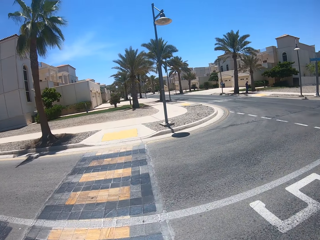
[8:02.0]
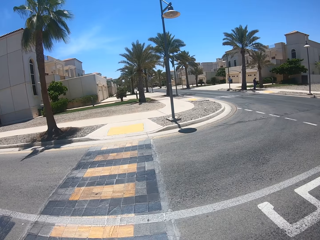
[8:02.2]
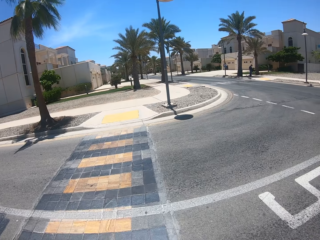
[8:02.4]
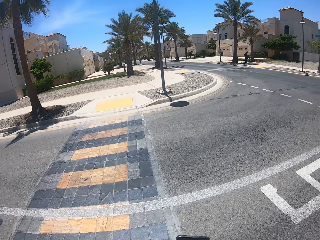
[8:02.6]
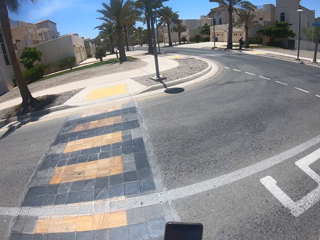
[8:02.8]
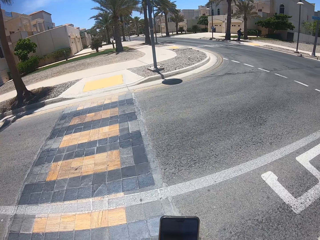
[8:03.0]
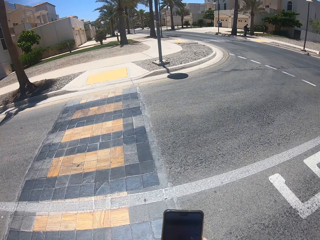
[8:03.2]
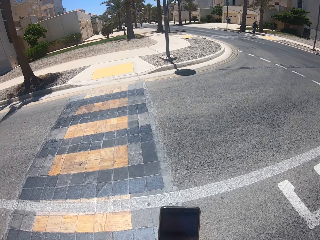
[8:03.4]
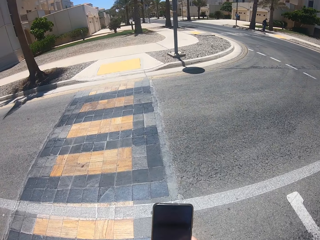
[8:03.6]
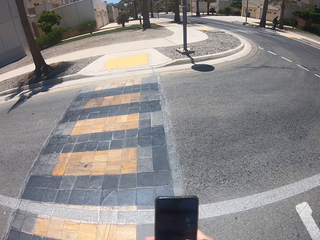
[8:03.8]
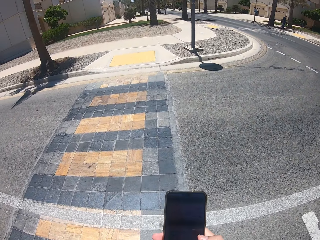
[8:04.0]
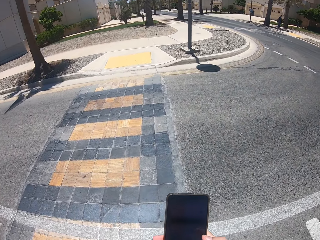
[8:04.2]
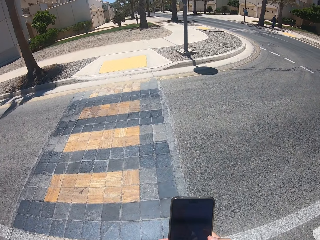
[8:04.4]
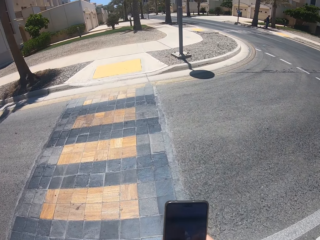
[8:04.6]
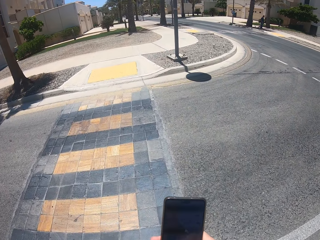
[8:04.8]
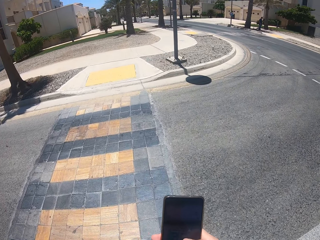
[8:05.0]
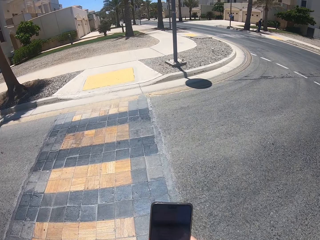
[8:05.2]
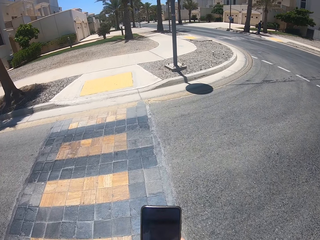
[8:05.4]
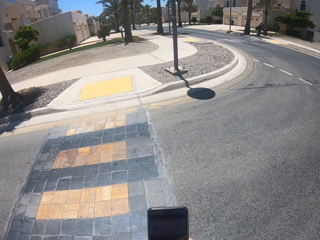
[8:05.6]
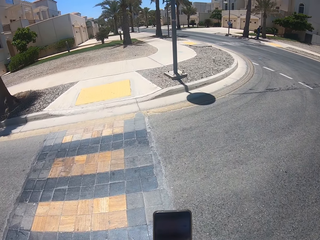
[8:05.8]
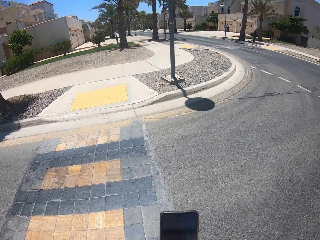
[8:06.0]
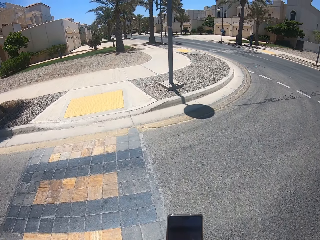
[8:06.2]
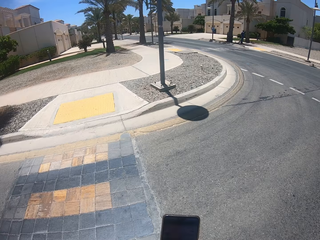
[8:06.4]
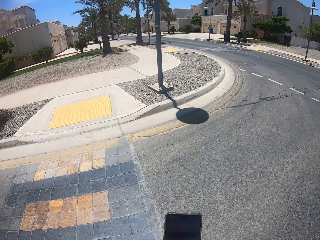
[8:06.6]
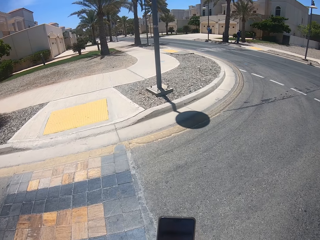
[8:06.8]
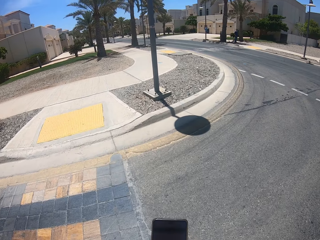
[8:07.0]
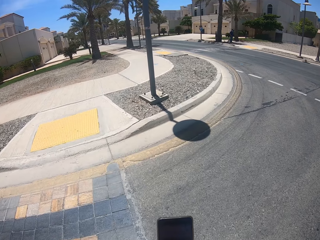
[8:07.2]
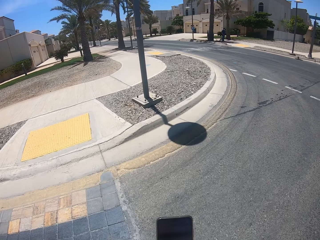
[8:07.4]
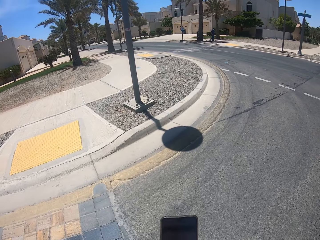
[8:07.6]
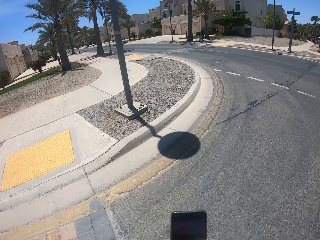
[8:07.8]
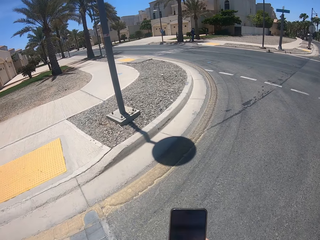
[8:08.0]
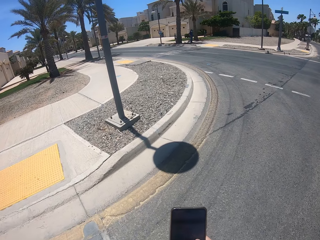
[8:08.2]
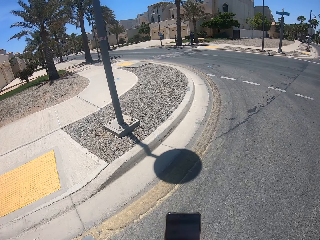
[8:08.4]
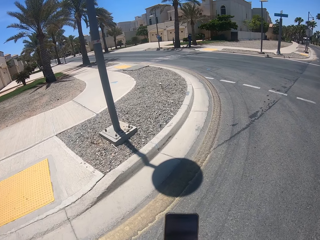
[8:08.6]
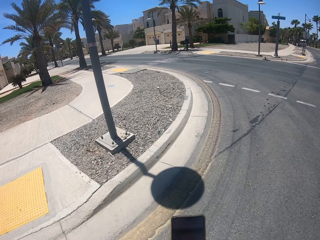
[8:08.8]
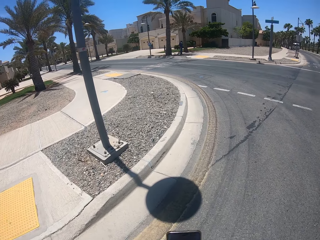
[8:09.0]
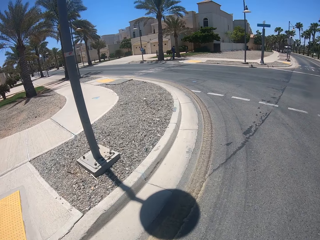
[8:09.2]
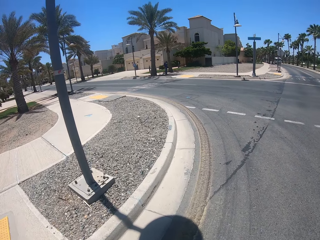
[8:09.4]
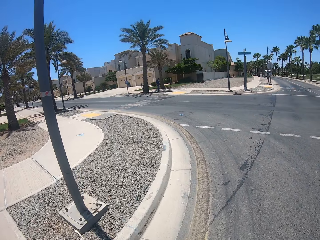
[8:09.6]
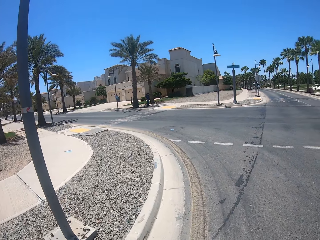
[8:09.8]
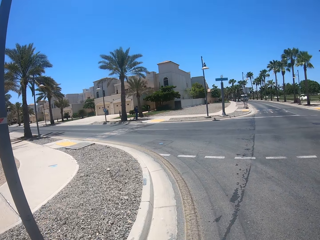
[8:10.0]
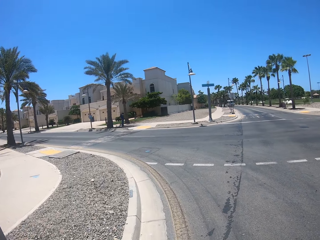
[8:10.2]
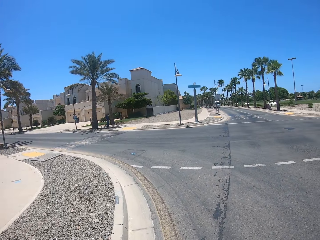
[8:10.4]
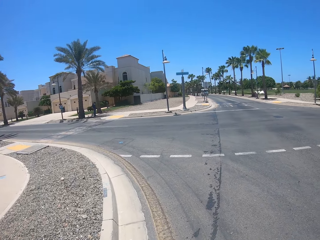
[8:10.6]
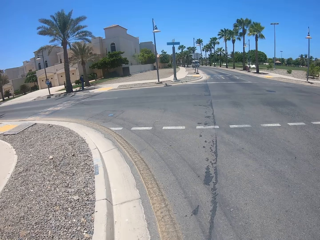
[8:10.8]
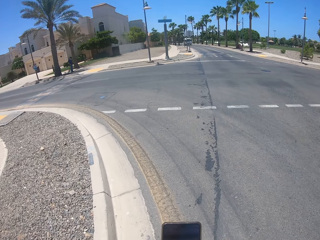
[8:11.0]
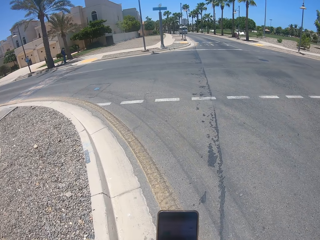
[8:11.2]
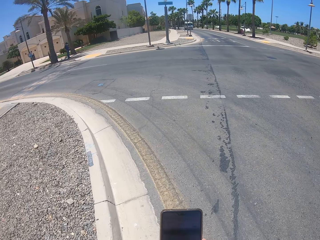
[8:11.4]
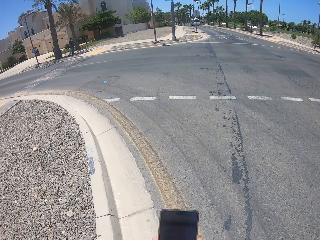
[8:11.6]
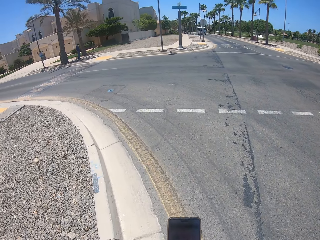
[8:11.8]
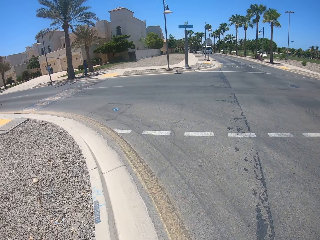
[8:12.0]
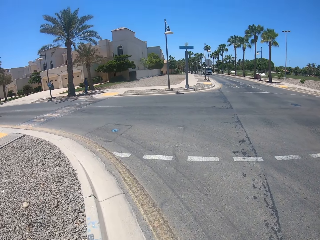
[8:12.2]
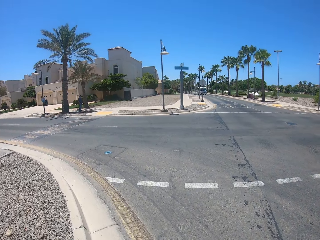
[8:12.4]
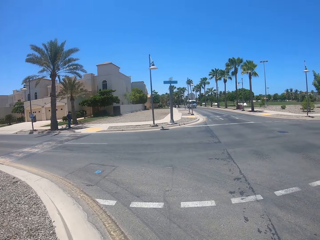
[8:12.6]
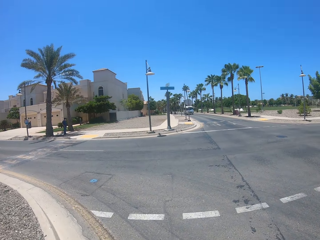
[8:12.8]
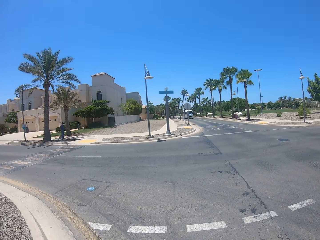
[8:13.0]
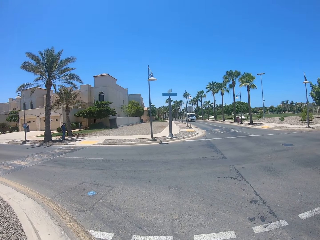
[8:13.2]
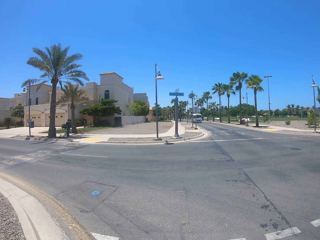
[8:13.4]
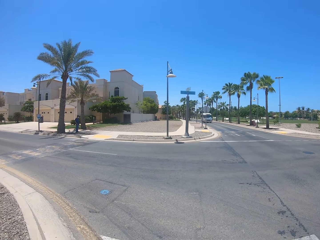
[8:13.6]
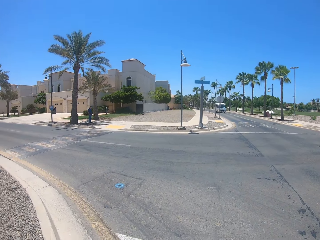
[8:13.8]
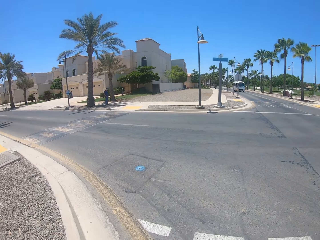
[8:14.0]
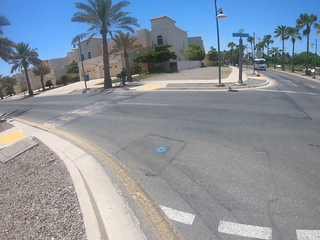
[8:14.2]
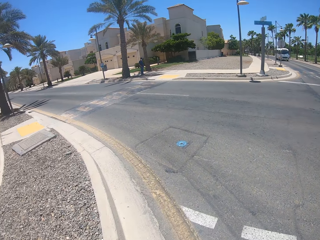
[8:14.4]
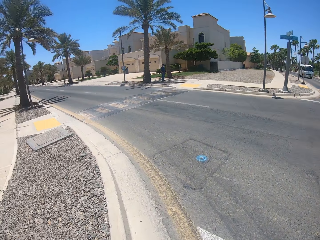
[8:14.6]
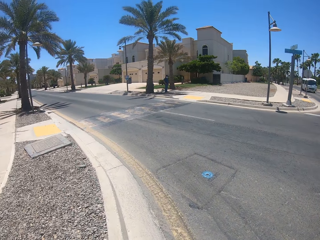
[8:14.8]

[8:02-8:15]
The camera wearer crosses the road. They walk on the road.

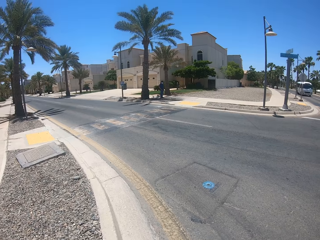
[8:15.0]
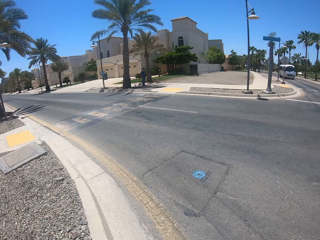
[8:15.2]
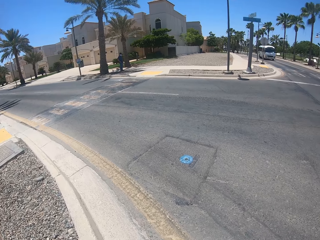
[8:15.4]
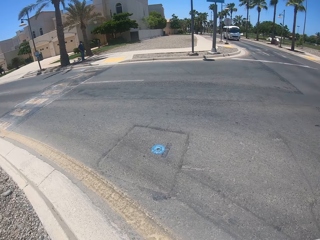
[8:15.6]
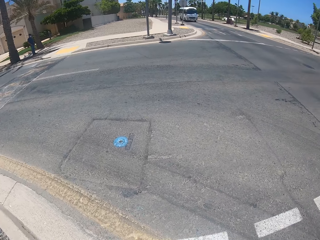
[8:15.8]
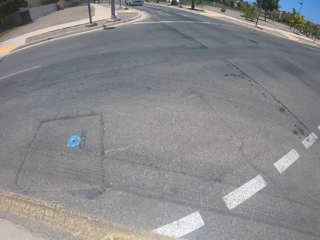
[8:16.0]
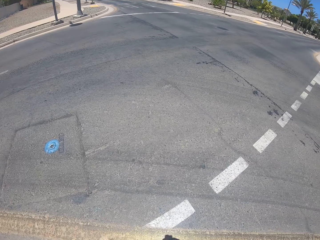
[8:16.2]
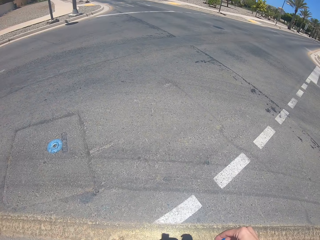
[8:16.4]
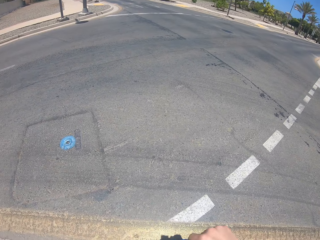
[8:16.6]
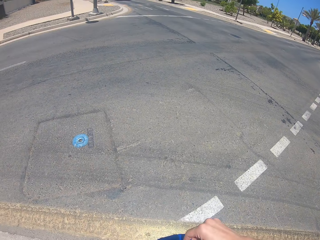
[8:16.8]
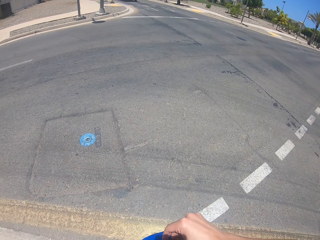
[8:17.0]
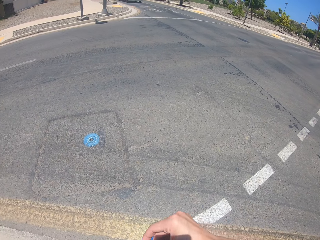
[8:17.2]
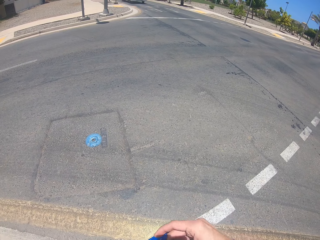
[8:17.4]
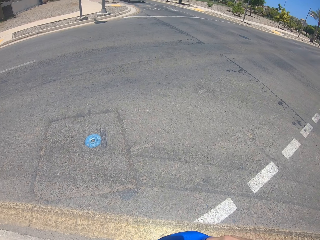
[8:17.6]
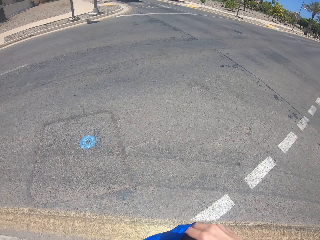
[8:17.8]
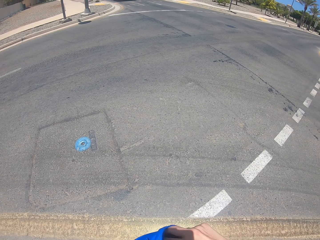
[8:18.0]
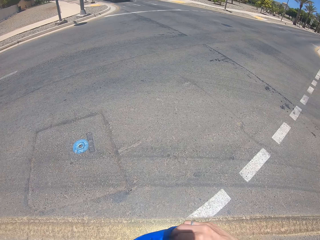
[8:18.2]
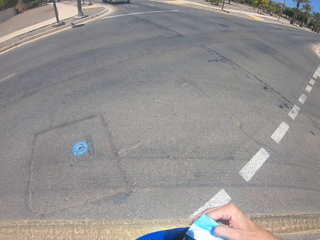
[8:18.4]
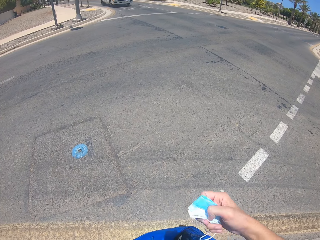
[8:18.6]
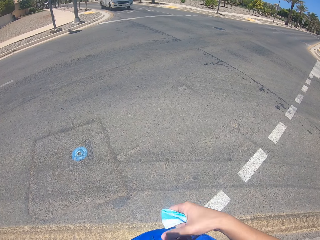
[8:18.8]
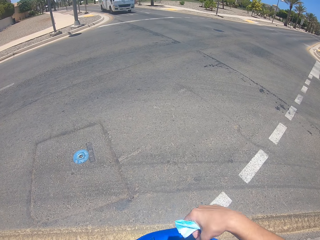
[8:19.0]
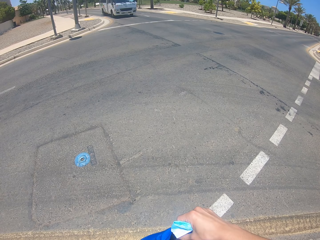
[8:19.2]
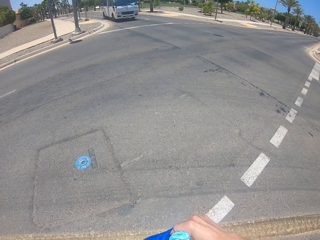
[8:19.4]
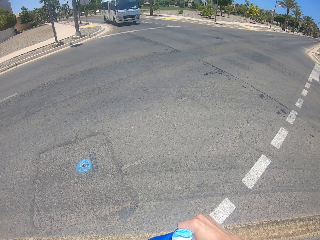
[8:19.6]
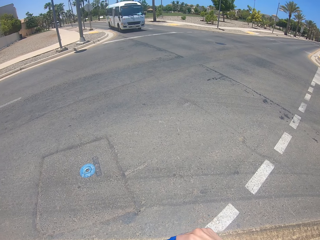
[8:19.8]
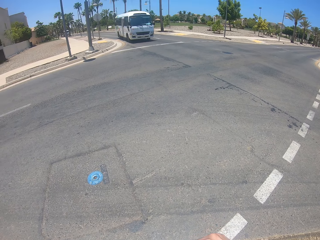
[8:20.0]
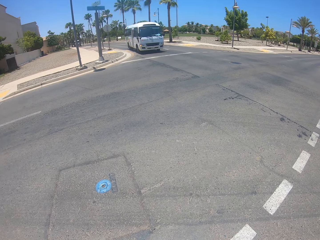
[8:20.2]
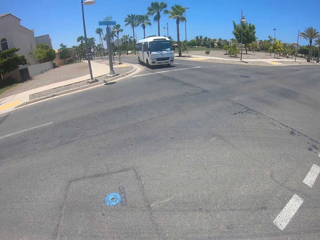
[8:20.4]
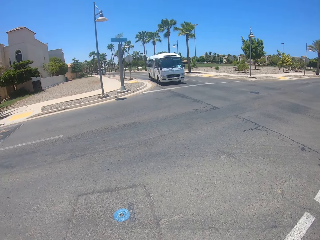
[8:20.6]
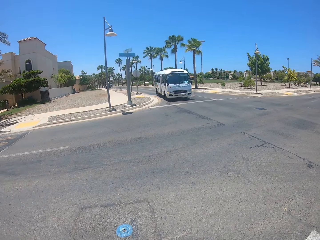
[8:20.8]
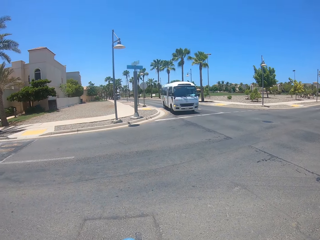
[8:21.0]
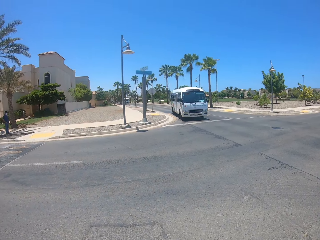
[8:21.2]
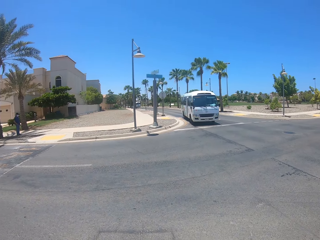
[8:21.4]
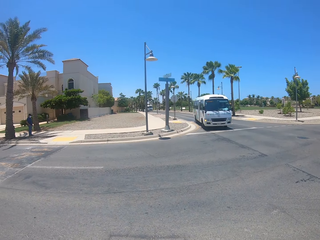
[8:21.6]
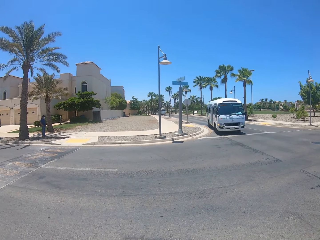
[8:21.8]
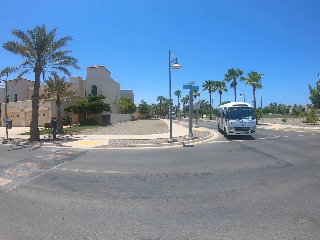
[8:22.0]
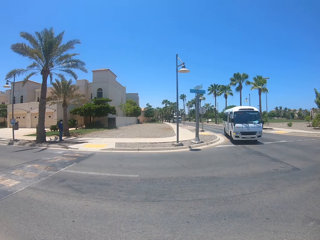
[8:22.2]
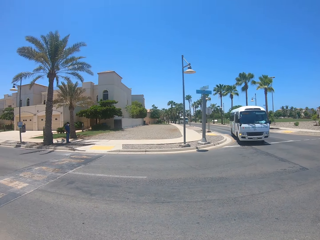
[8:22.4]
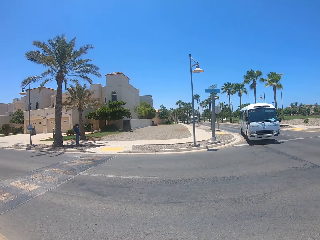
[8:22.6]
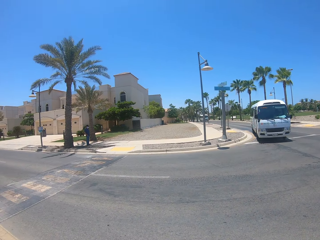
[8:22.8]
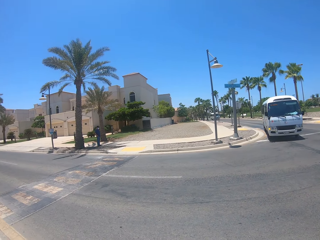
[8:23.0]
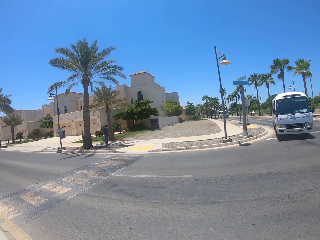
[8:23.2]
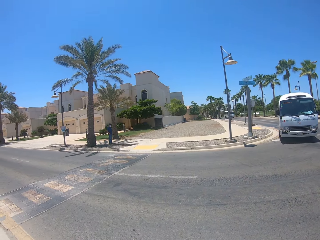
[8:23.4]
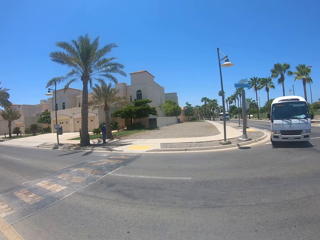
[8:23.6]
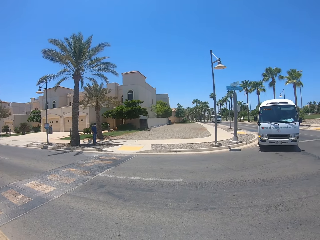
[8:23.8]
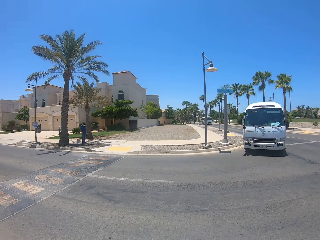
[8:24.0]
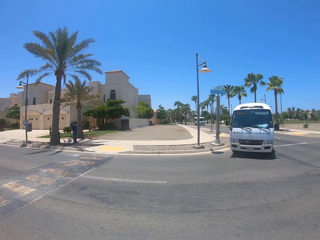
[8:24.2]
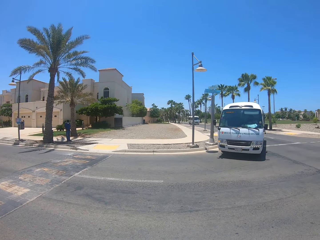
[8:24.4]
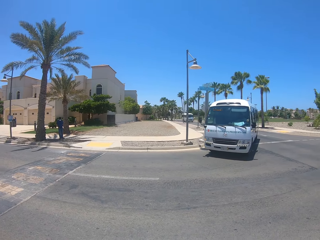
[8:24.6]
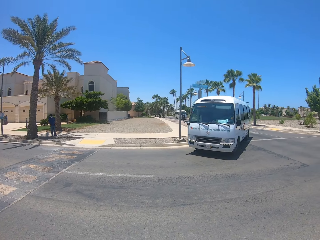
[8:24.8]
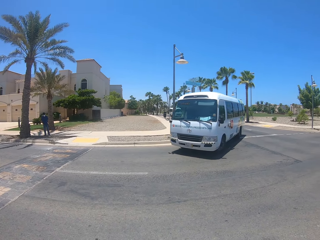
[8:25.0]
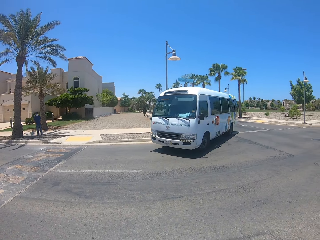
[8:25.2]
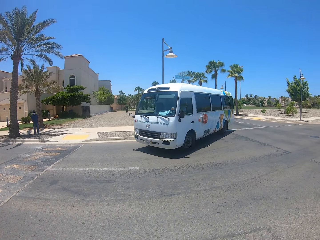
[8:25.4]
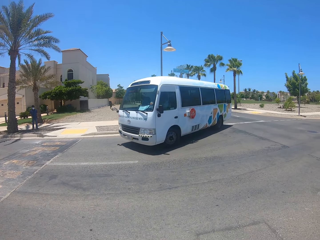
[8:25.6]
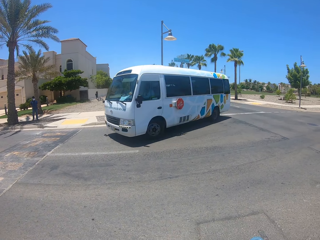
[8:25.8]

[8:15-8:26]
The camera wearer removes the mask from the pocket. They put the face mask in the pocket.
